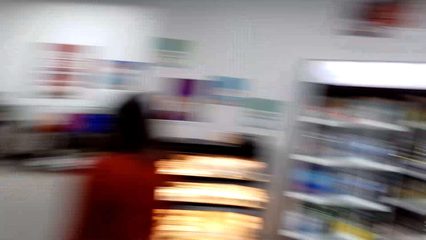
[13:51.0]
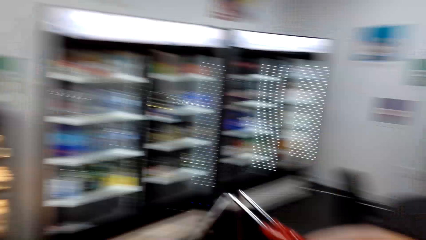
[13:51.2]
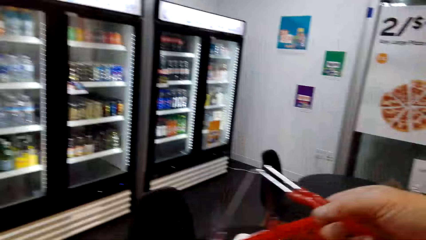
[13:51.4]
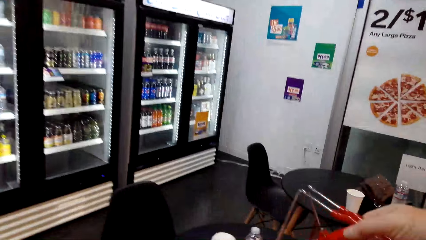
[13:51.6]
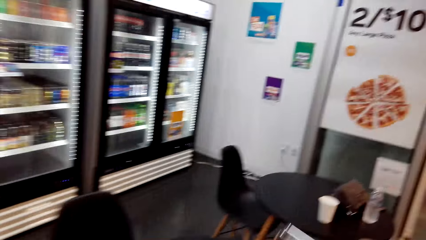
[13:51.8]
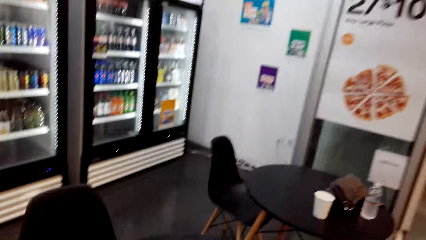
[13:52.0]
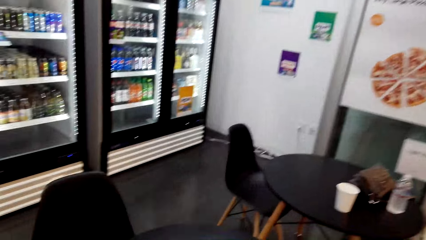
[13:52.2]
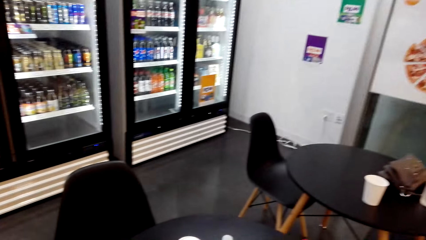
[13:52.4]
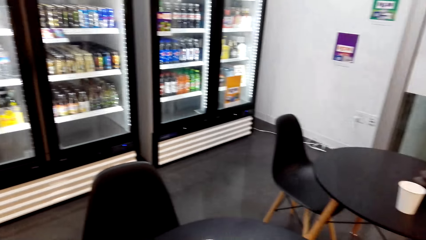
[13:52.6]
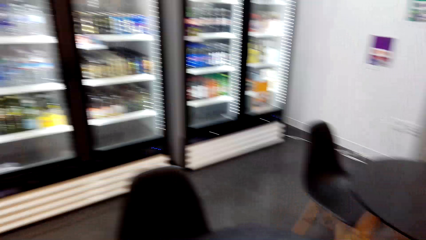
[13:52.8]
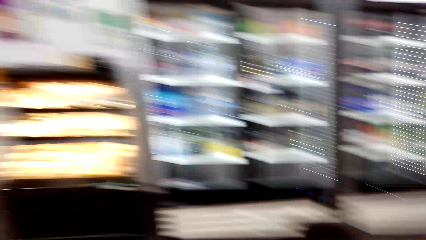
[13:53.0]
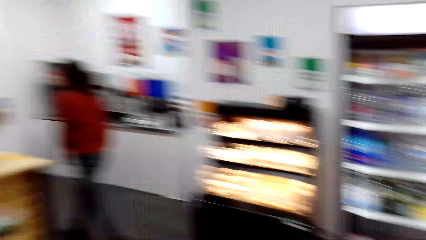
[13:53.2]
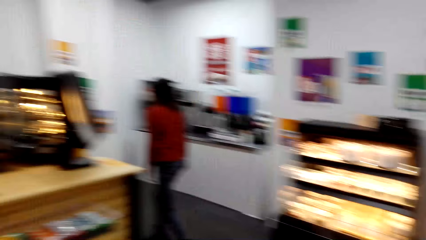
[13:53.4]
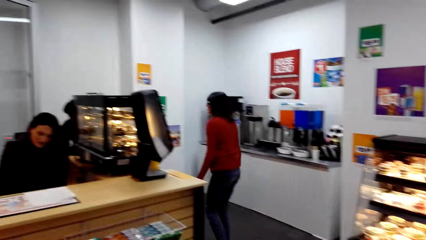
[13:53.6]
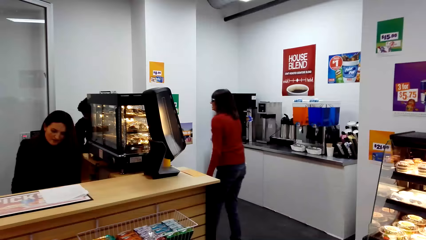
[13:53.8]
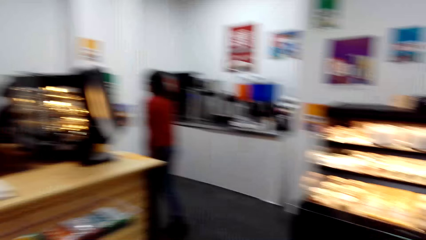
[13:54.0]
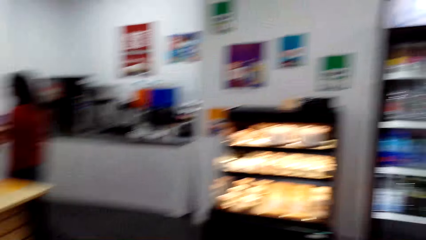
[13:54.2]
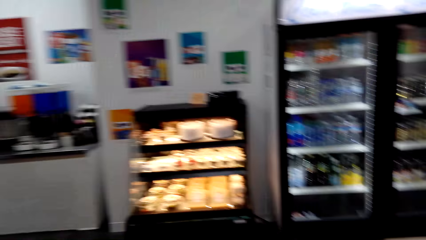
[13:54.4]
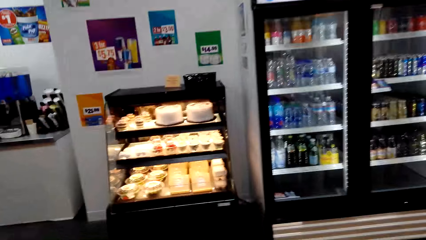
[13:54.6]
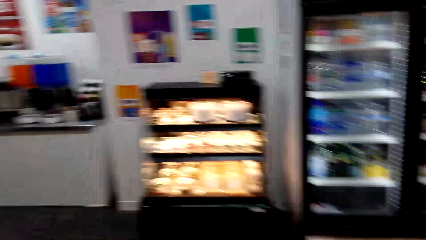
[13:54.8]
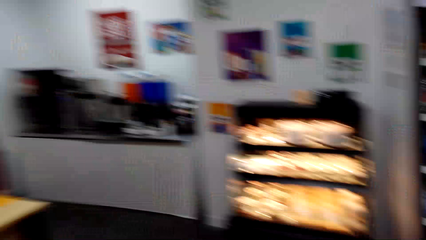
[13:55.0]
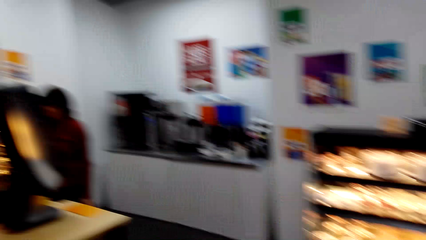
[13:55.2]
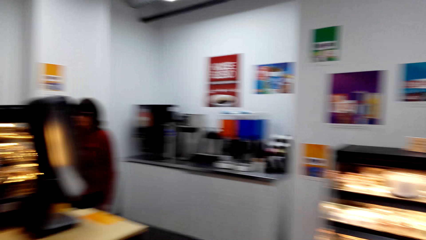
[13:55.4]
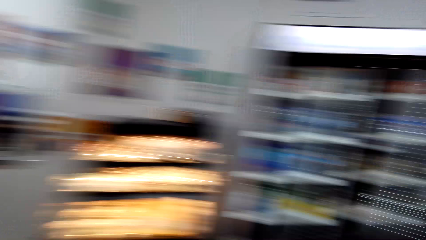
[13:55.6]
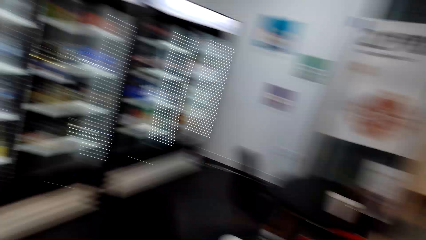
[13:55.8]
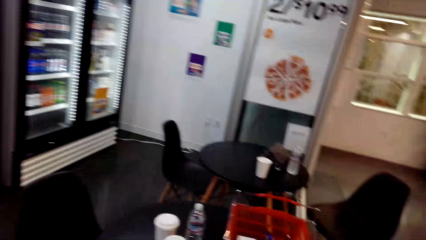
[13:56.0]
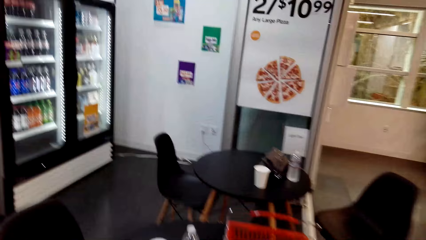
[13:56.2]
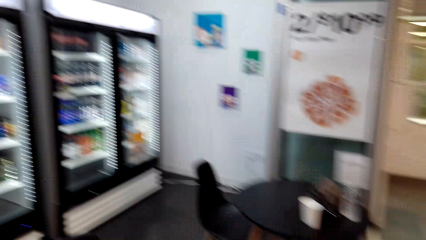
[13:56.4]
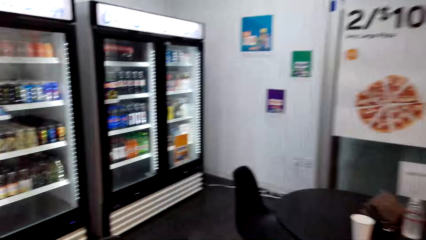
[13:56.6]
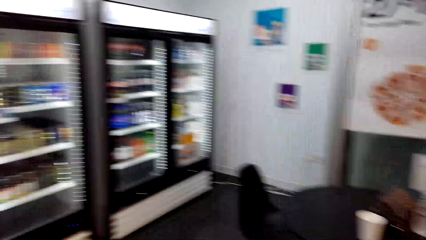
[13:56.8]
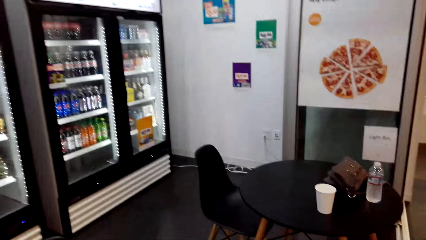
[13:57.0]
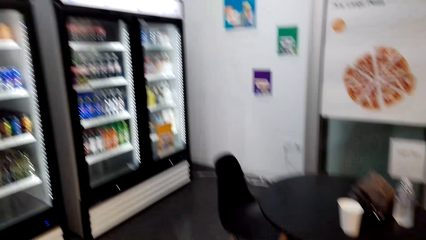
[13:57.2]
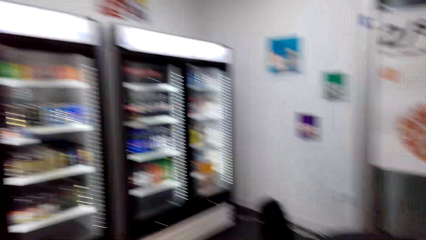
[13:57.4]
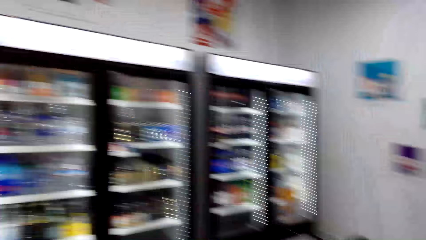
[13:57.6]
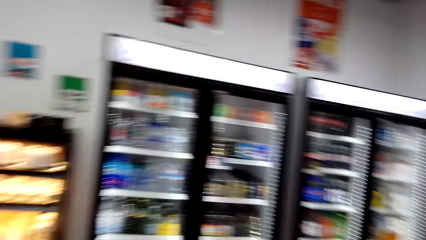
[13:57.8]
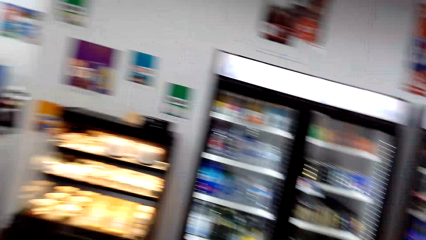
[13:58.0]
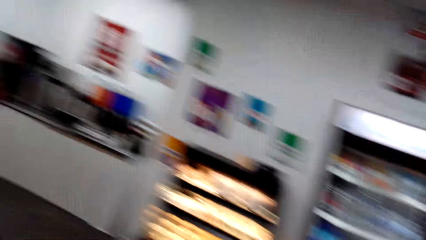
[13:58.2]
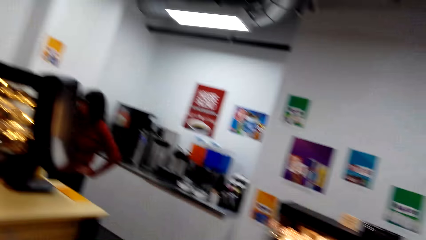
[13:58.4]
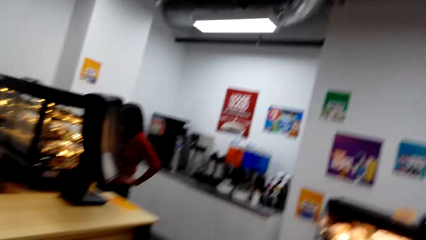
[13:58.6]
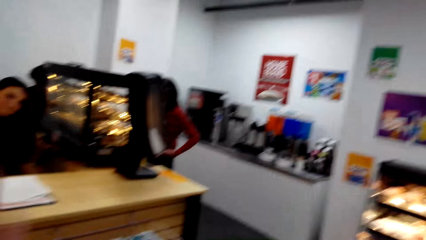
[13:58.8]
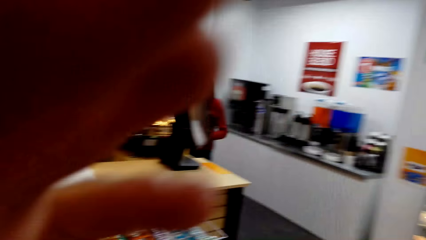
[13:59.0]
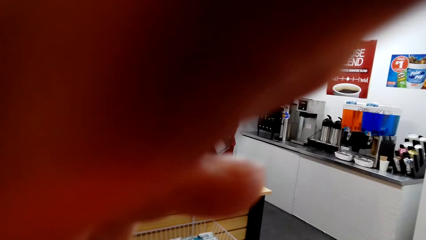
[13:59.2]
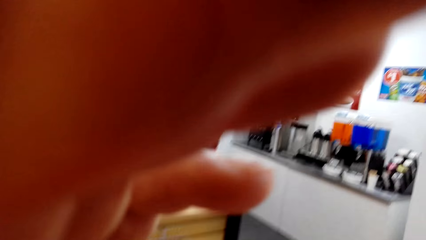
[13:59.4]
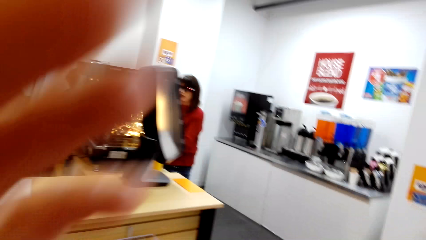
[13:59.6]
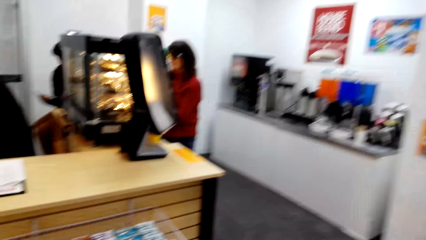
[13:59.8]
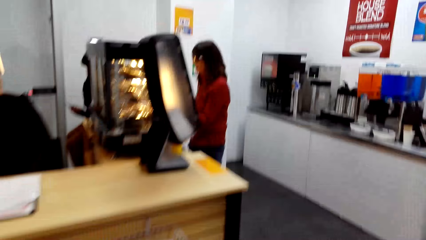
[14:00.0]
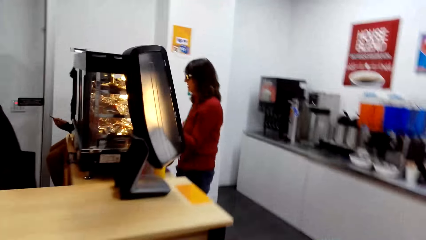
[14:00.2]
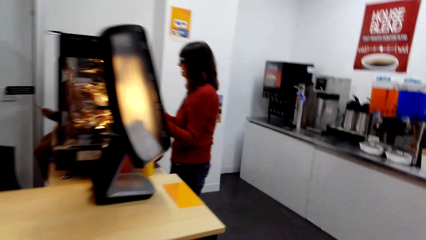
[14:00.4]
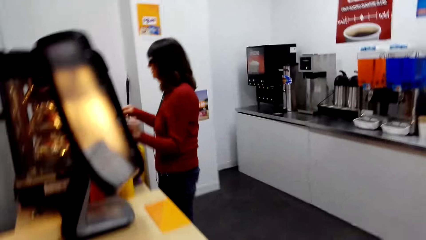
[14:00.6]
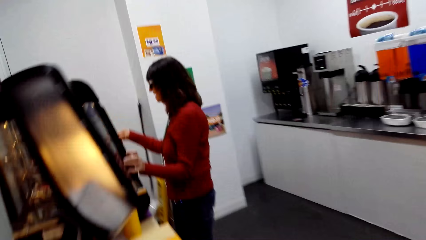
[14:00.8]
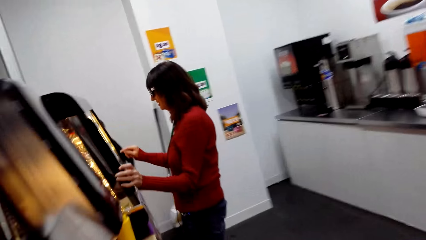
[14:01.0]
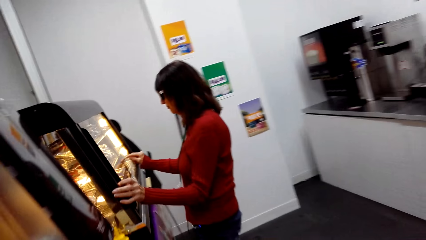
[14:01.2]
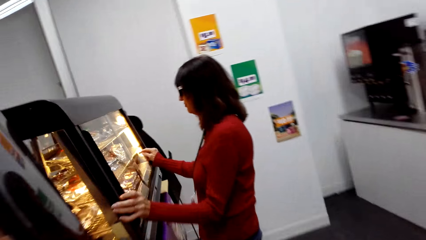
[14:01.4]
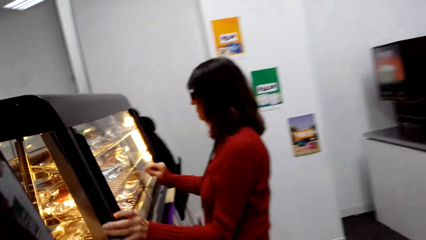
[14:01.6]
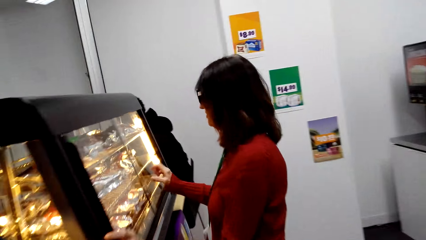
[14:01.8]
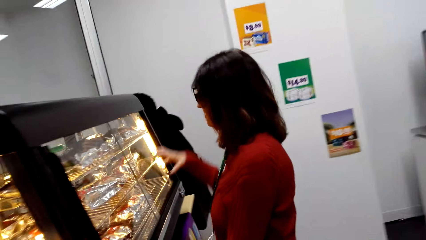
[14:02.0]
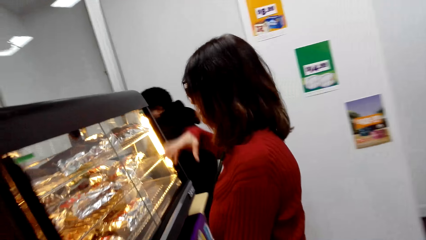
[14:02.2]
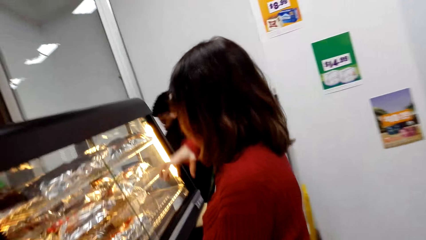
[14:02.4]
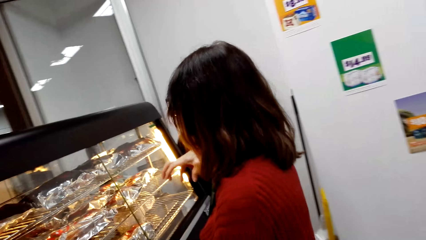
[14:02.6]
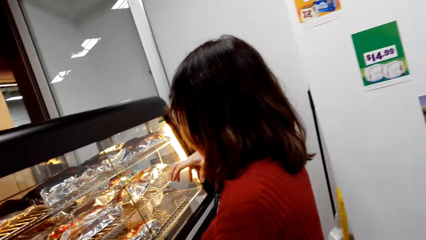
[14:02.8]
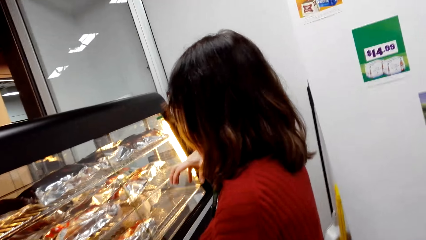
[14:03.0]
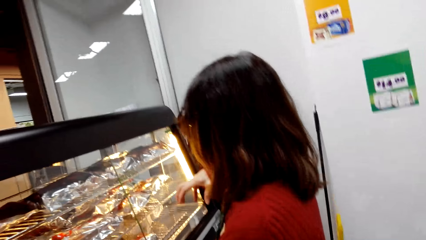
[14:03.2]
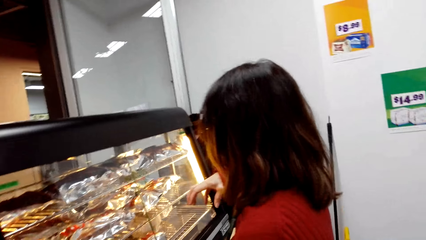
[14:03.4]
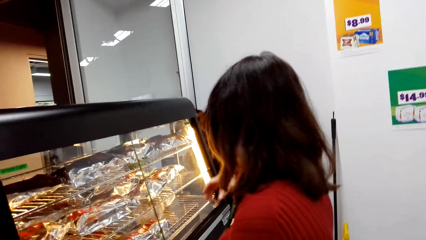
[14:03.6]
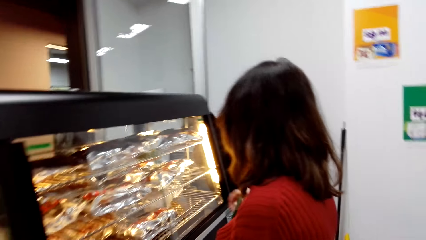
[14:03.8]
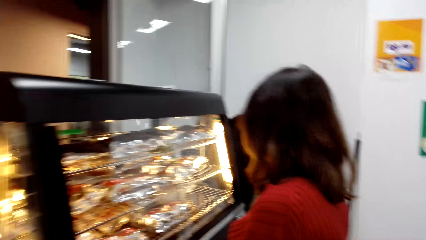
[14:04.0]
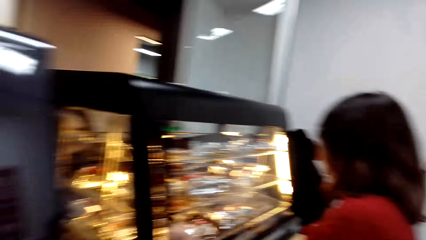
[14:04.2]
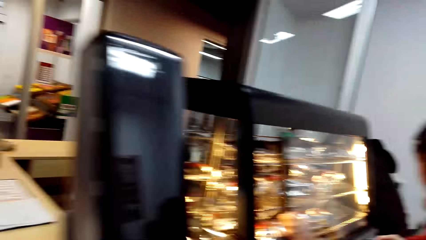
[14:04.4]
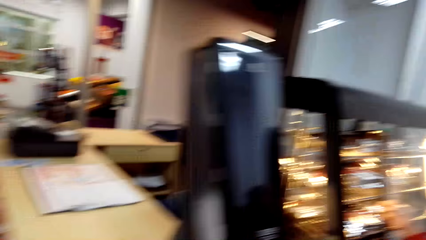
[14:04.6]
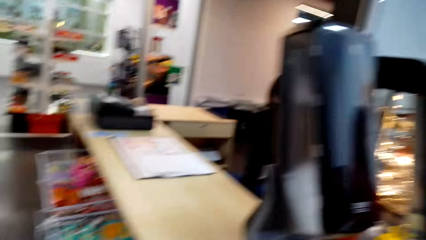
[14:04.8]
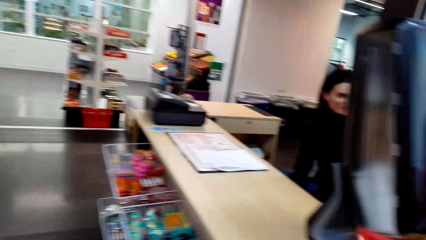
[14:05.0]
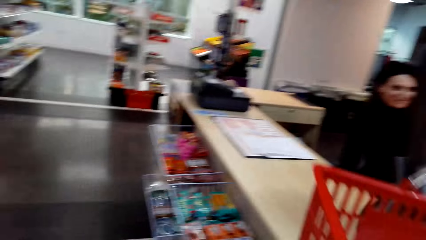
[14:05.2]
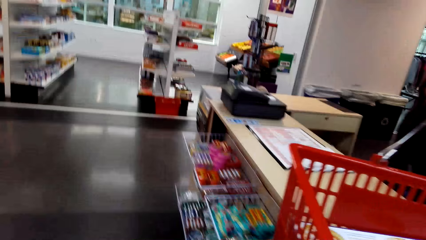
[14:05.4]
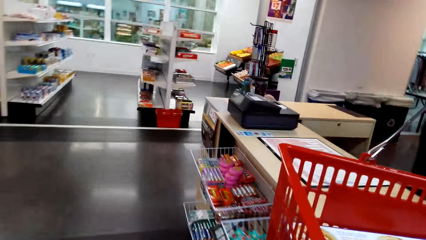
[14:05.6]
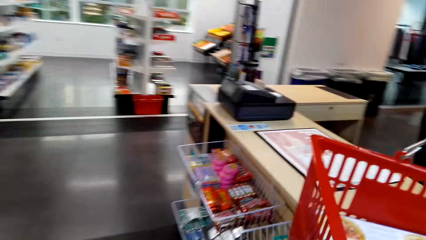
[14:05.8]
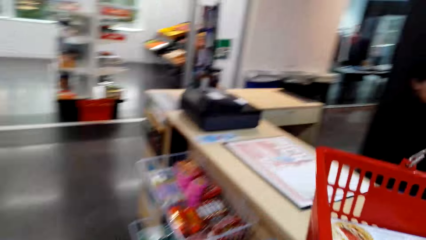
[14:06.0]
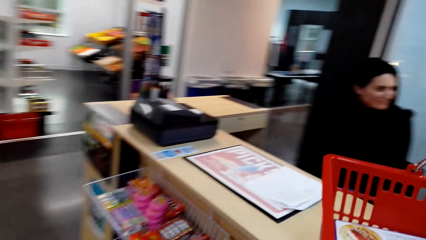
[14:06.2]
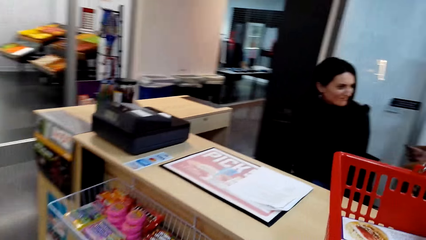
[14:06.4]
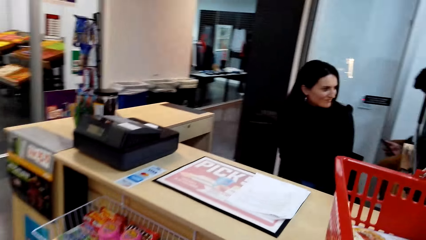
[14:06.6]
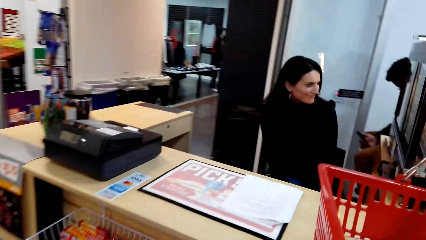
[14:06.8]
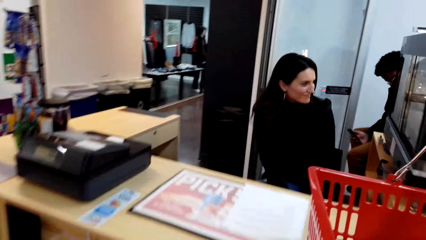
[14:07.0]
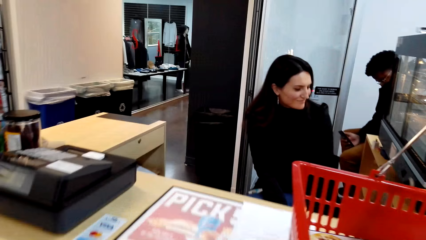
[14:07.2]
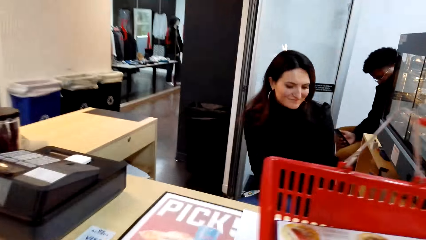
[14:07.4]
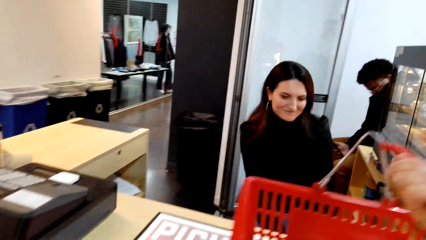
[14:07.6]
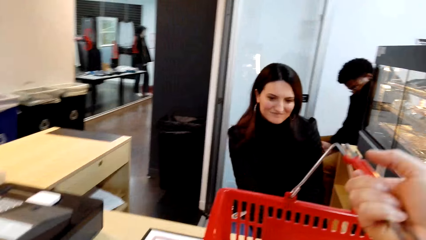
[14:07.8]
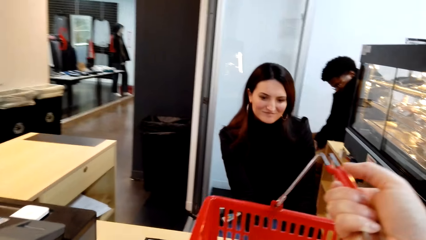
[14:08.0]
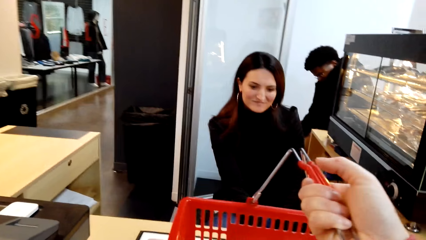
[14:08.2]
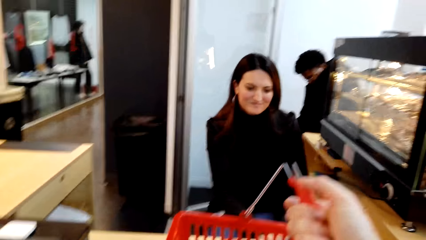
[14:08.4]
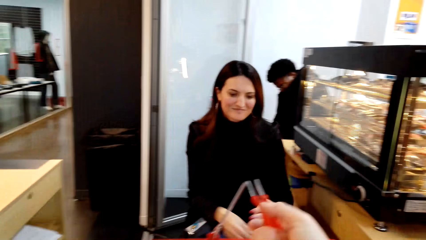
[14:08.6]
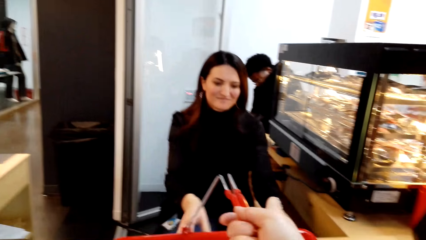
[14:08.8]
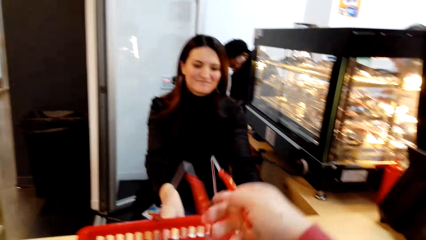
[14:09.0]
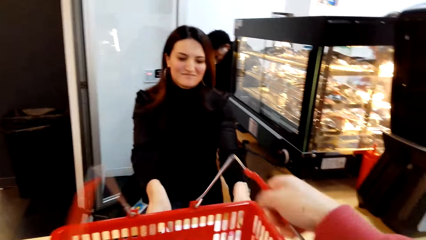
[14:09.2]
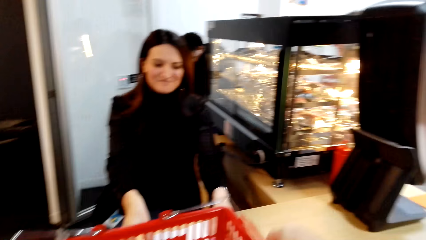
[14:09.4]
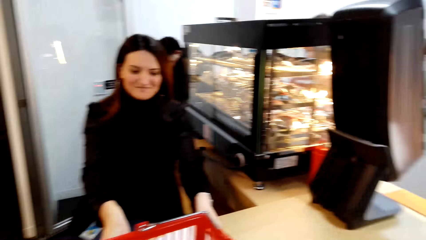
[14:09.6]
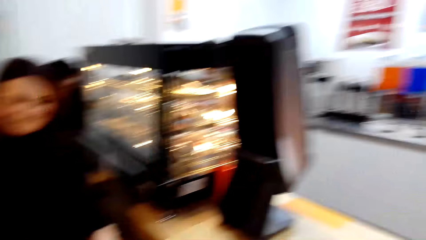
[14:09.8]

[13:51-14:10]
The camera wearer places a shopping basket on the table. They pick up the shopping basket. They walk to the counter desk. They touch something. A woman converses with the camera wearer. The woman makes a hand gesture. The camera wearer puts the shopping basket on the counter desk.
